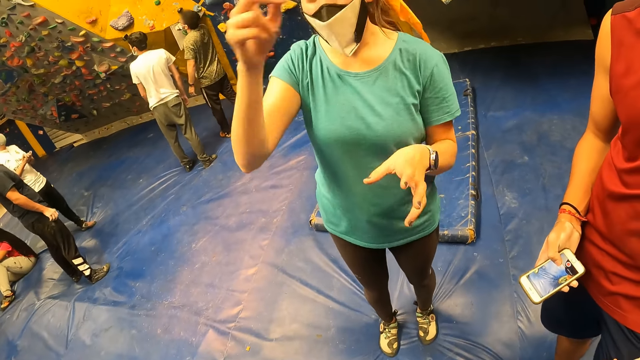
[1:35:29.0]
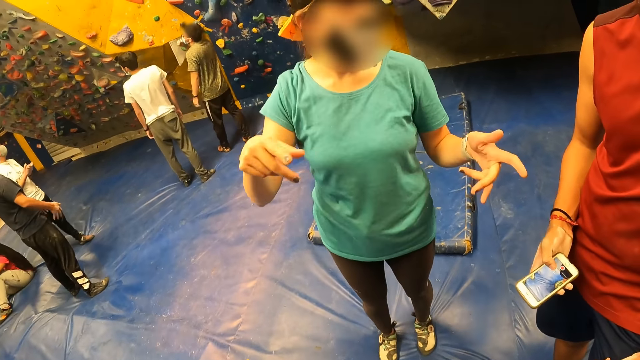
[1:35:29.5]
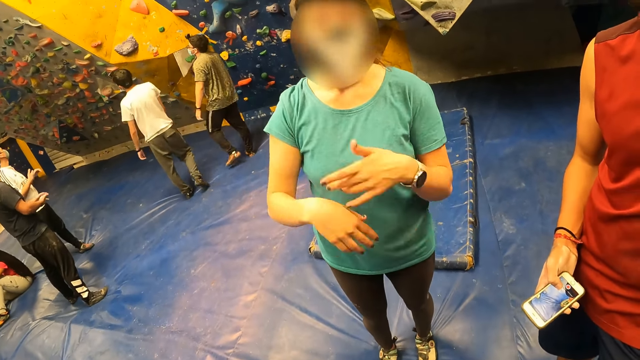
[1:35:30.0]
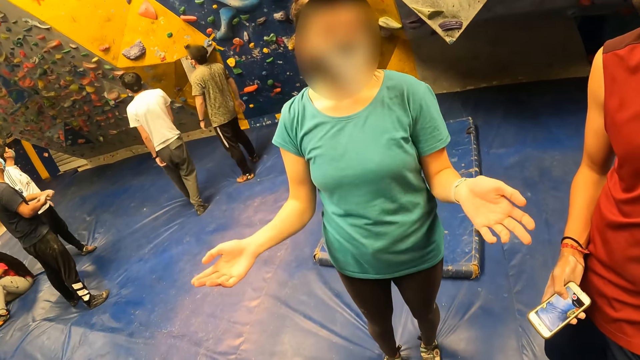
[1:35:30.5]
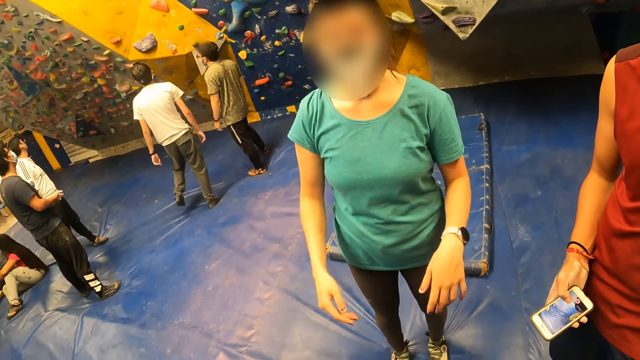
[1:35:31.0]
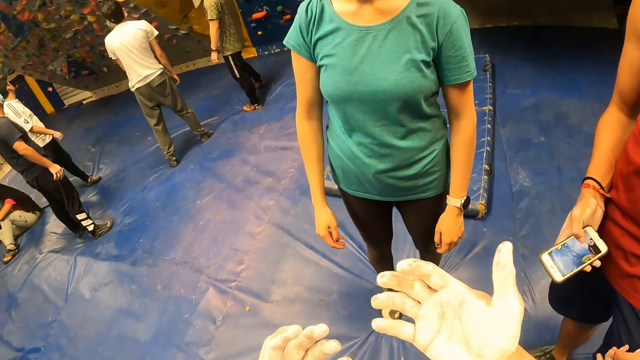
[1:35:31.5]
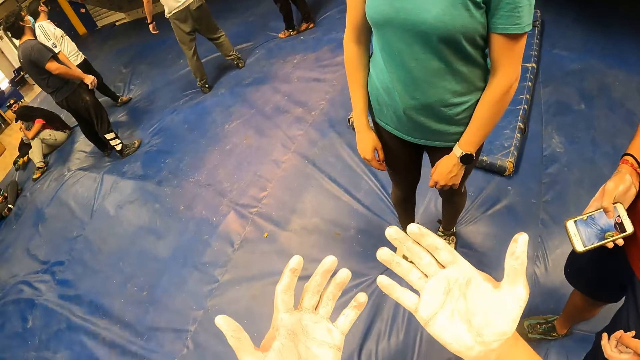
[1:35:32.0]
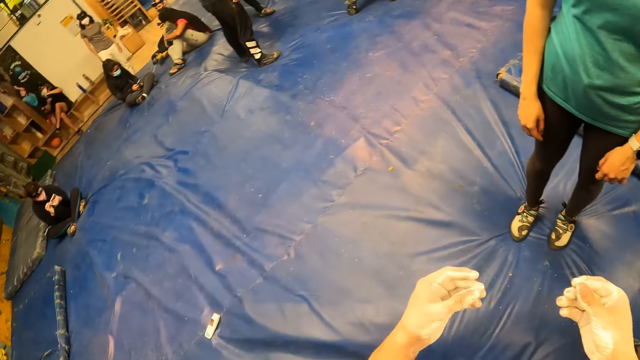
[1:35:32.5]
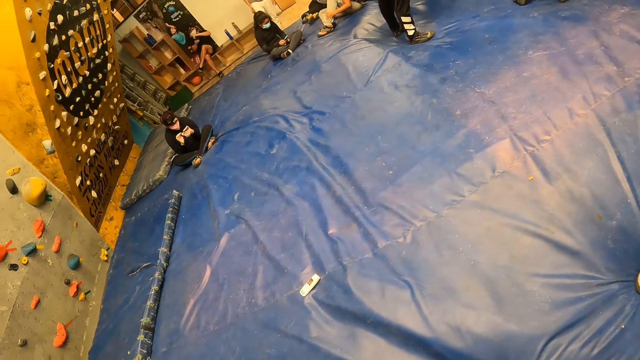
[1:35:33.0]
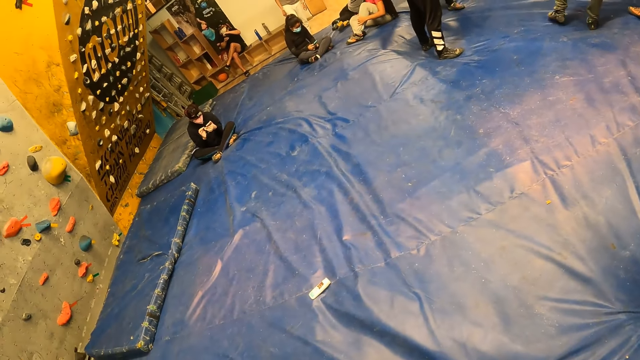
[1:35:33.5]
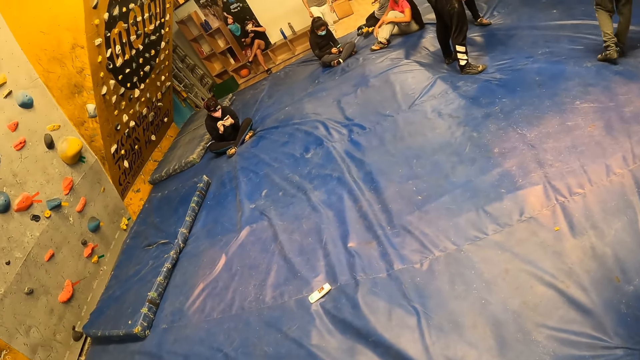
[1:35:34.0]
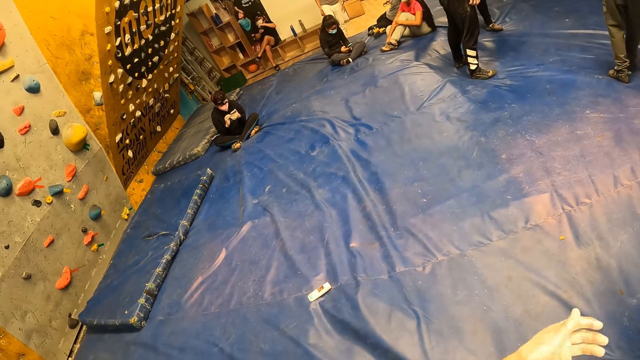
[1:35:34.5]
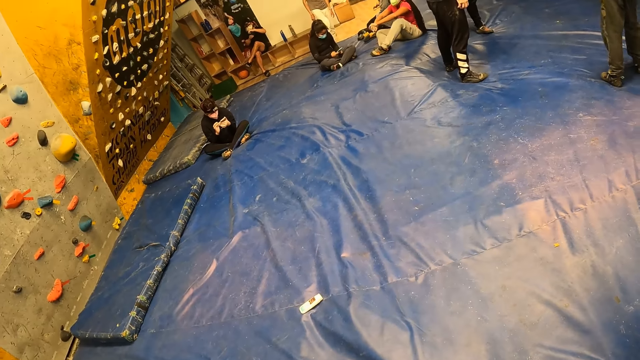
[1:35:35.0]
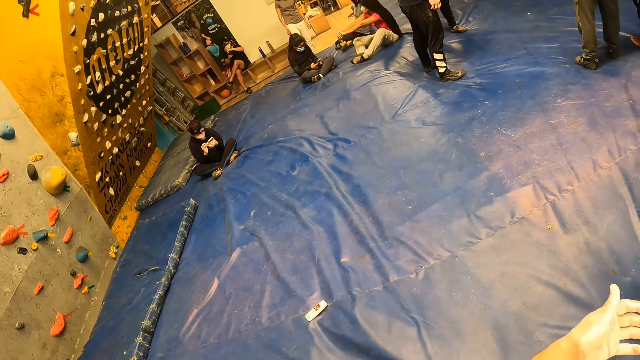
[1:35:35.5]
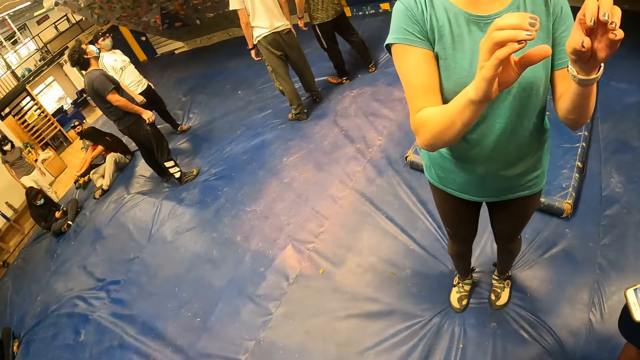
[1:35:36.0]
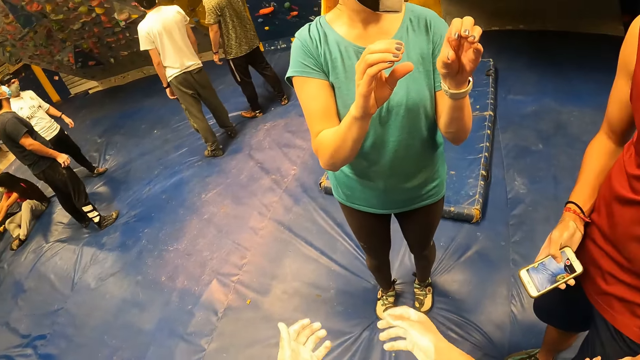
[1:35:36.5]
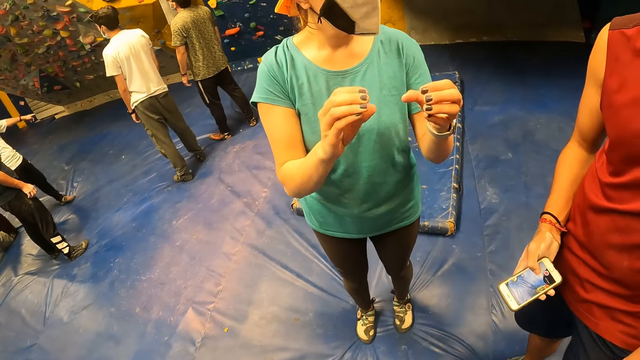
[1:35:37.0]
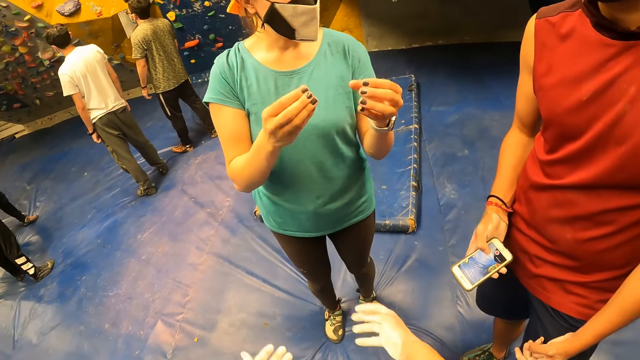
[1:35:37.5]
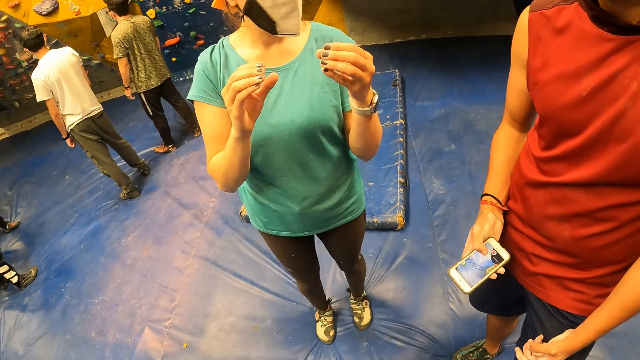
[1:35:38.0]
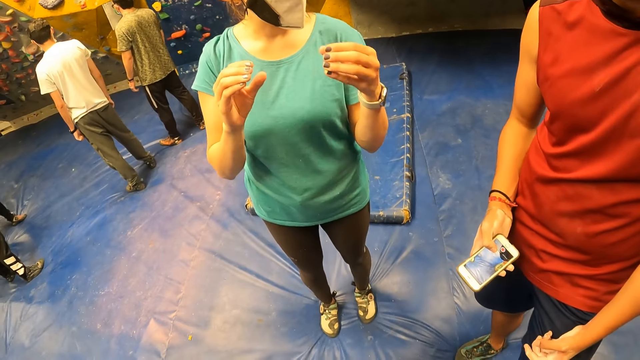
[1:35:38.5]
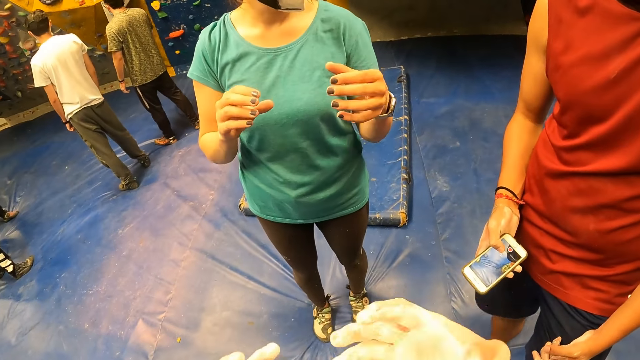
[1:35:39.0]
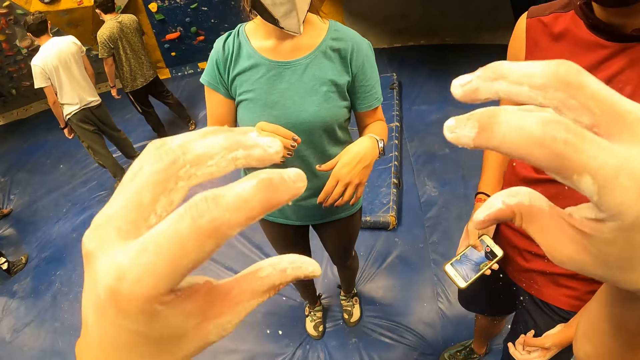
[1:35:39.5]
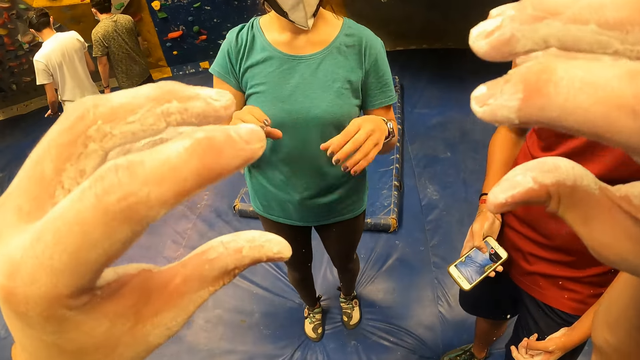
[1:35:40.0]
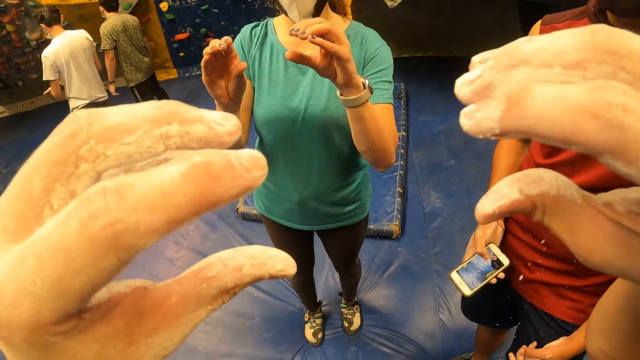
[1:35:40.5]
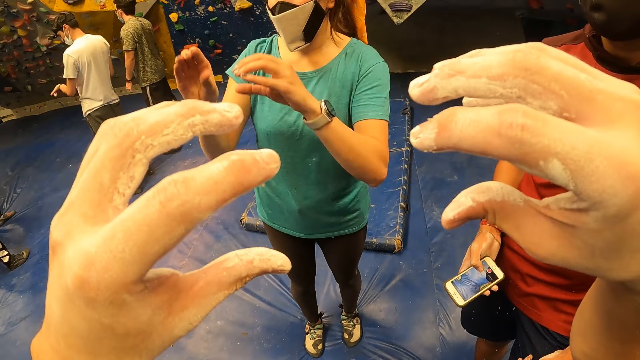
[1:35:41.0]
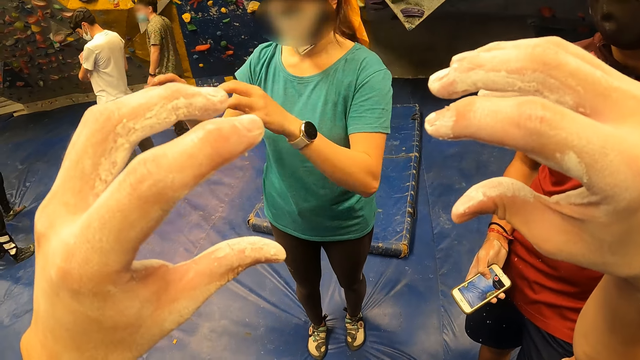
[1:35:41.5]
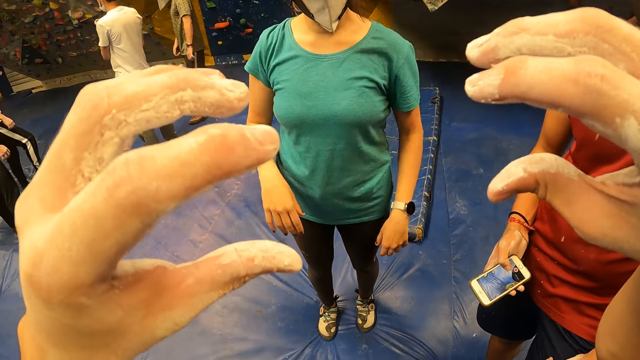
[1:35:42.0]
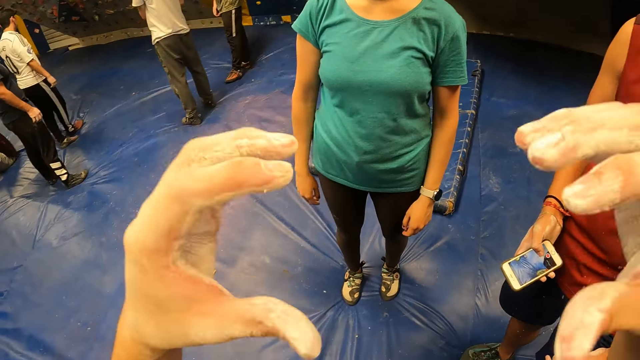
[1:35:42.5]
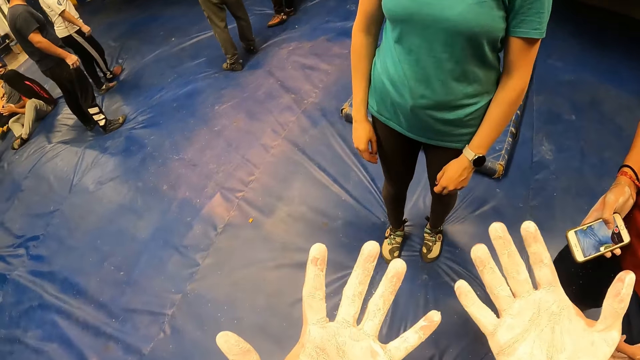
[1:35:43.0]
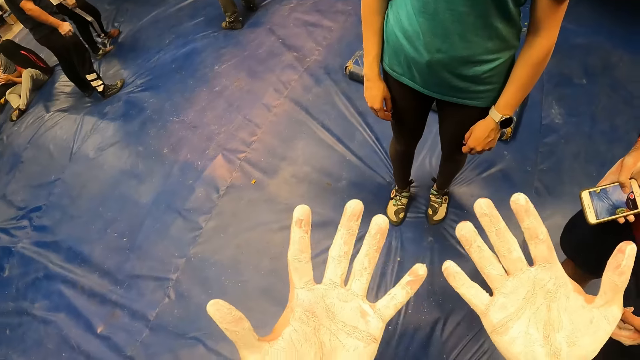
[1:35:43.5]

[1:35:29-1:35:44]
The camera wearer looks at the hands. They look around. They swing the hands. They do a hand gesture.

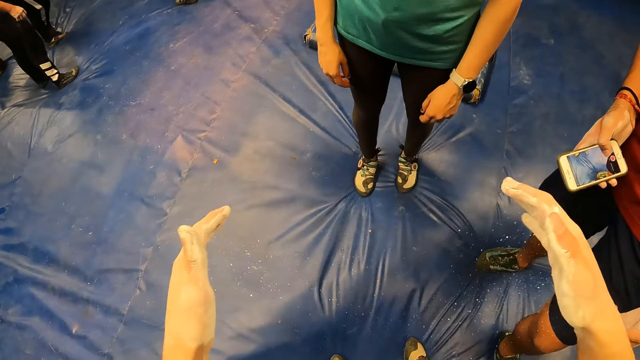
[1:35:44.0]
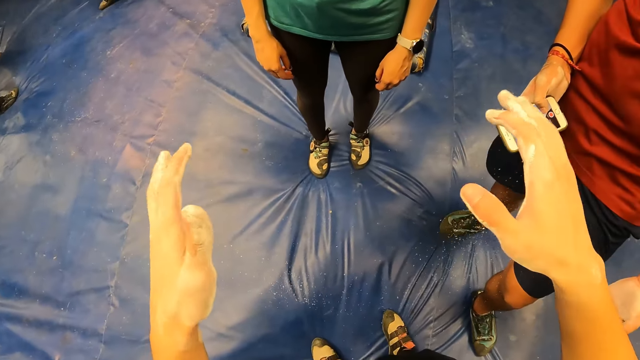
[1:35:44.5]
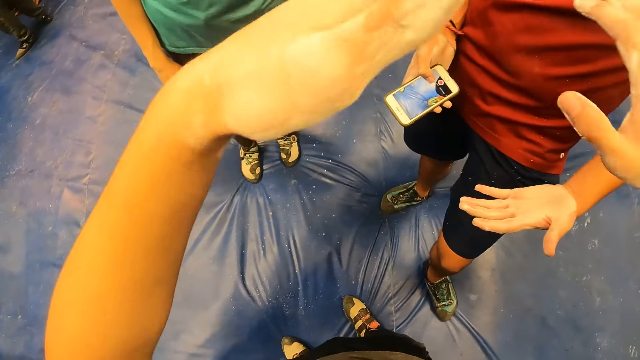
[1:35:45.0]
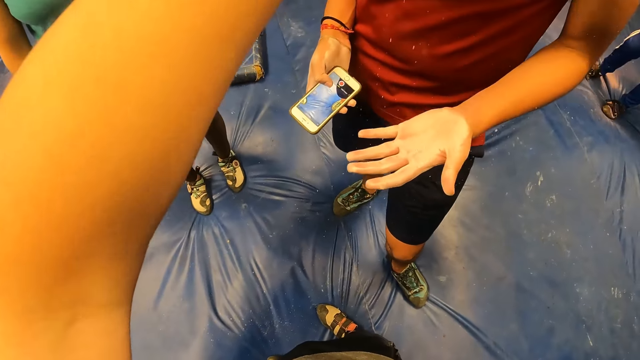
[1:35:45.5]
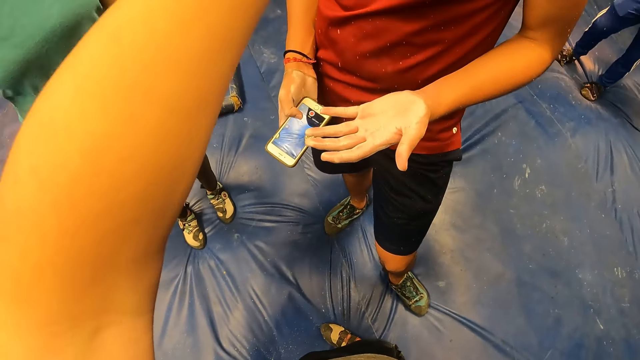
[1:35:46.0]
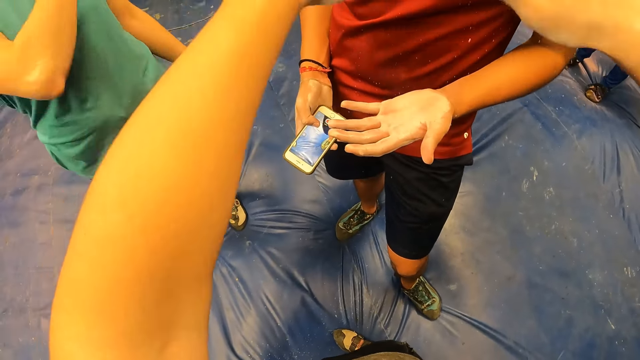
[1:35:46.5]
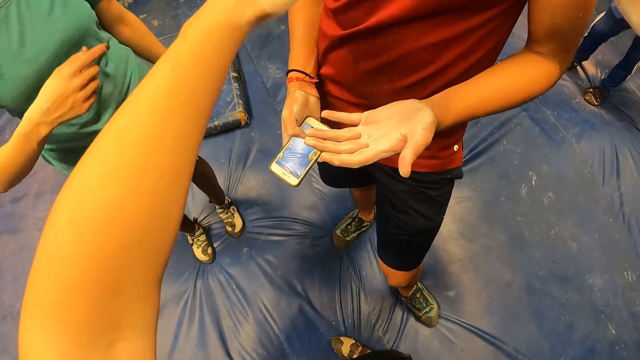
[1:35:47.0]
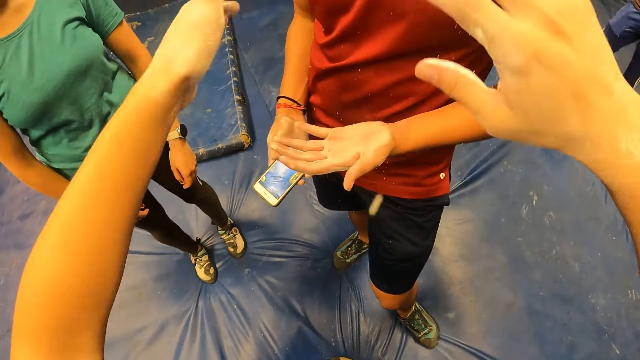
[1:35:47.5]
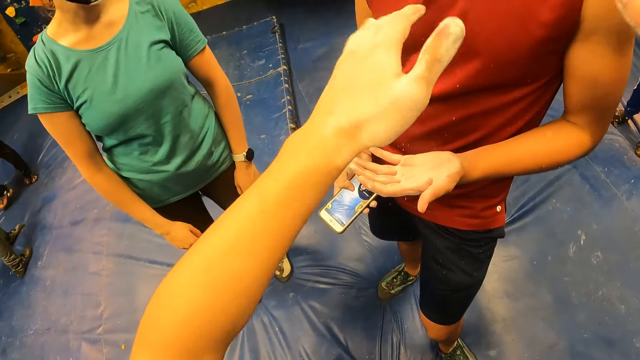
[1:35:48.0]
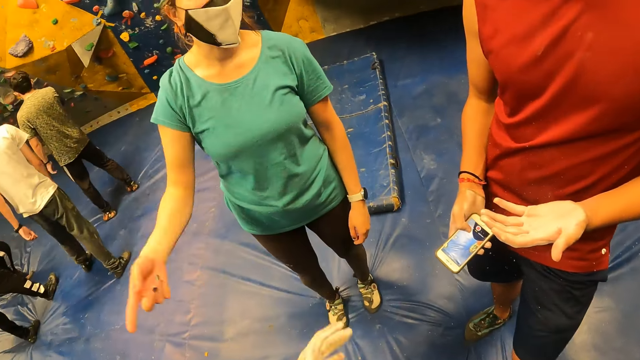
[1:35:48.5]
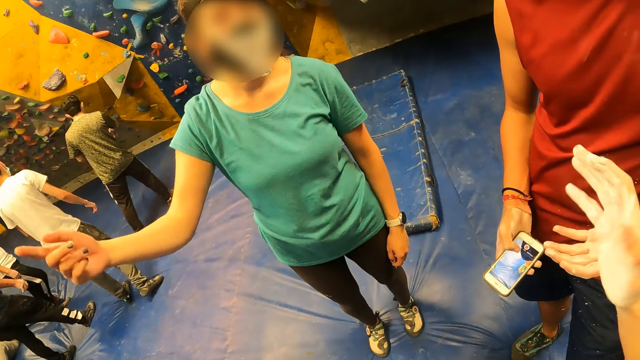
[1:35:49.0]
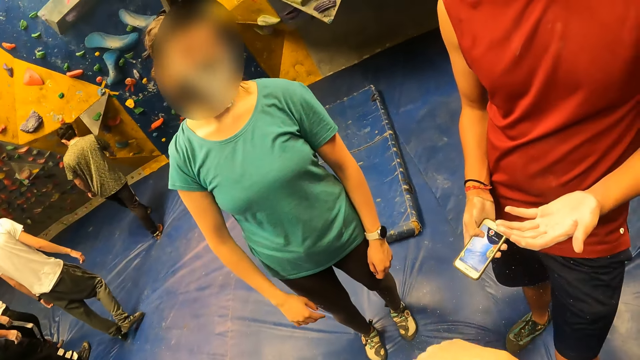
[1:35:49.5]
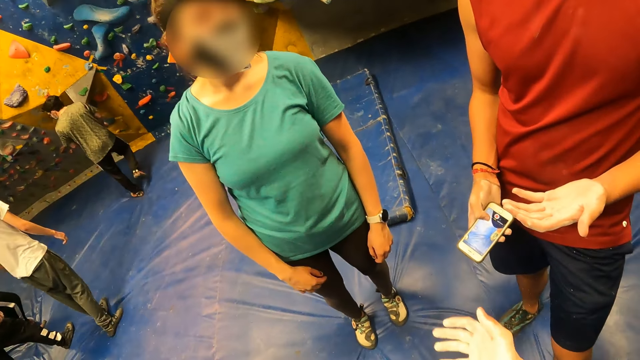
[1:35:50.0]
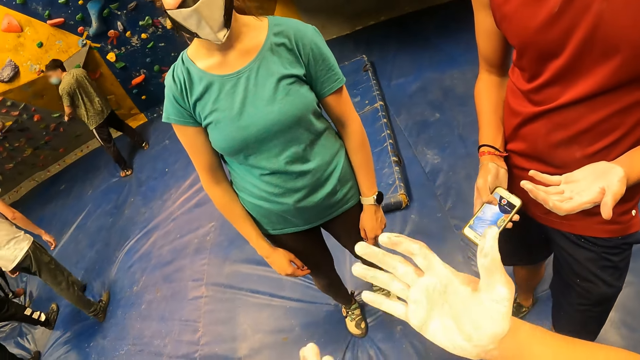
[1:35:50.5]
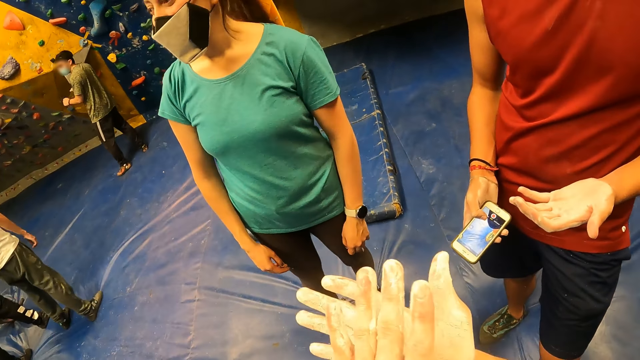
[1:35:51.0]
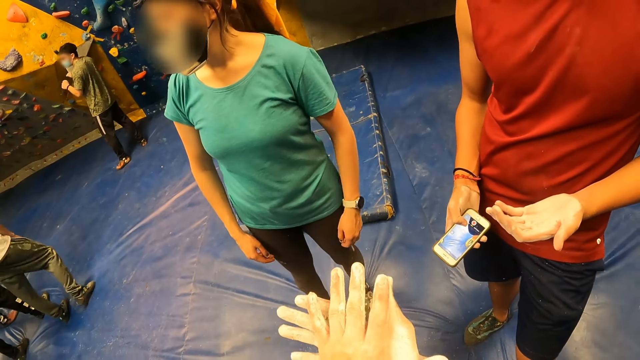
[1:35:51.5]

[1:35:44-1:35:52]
The camera wearer waves the hands.
